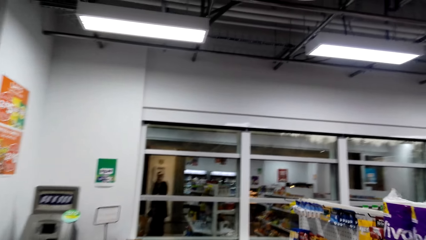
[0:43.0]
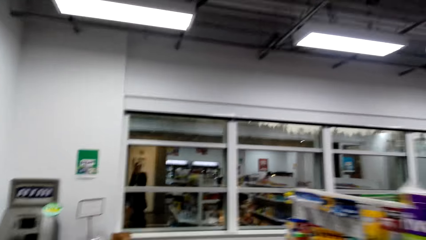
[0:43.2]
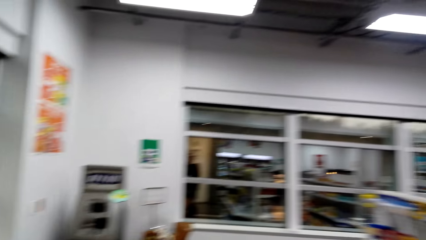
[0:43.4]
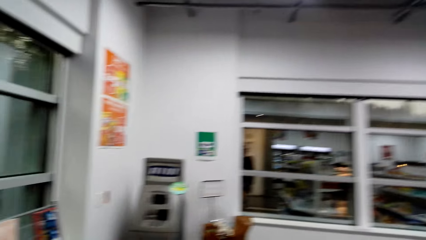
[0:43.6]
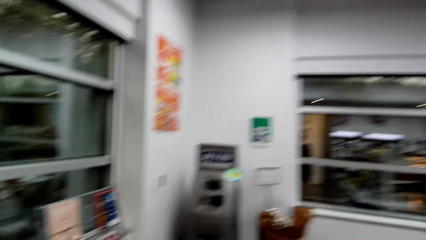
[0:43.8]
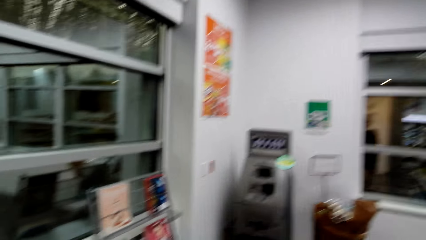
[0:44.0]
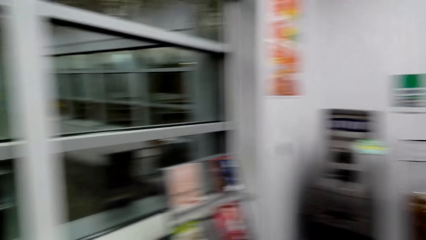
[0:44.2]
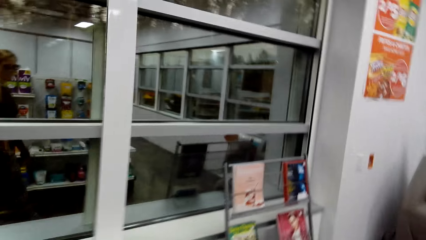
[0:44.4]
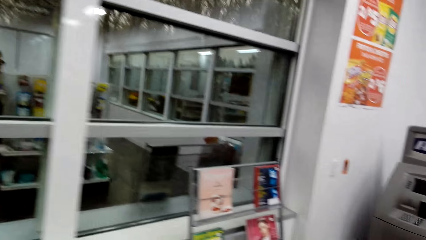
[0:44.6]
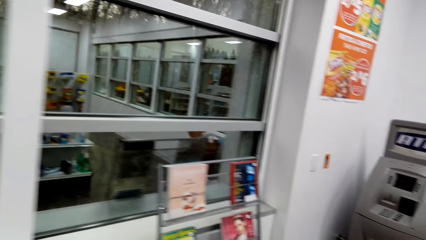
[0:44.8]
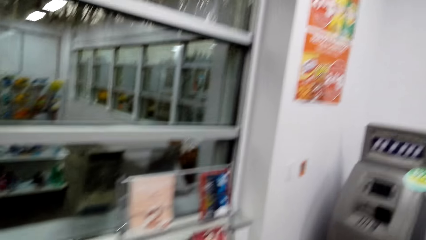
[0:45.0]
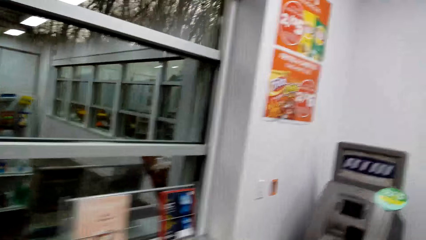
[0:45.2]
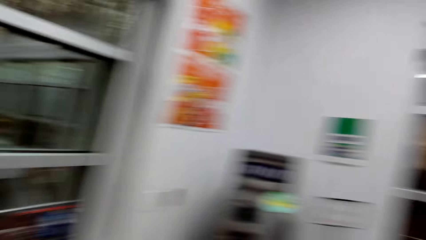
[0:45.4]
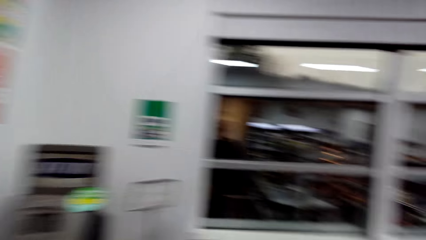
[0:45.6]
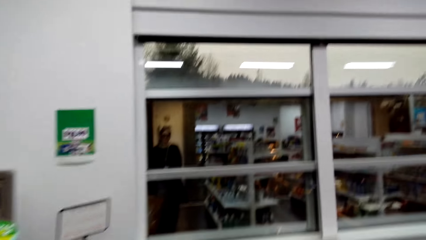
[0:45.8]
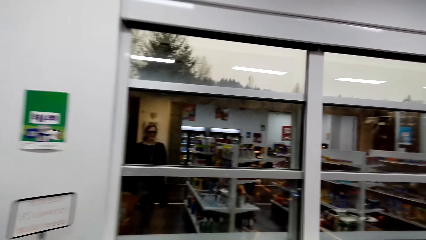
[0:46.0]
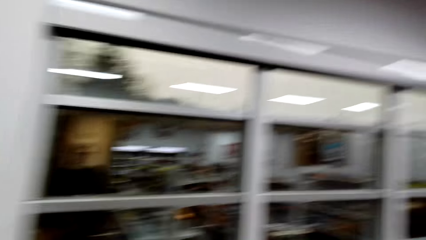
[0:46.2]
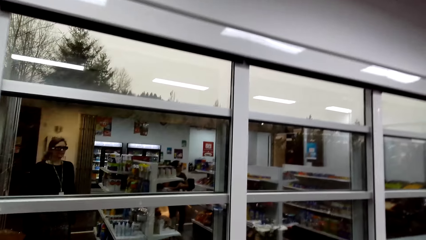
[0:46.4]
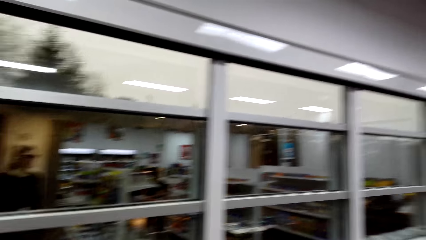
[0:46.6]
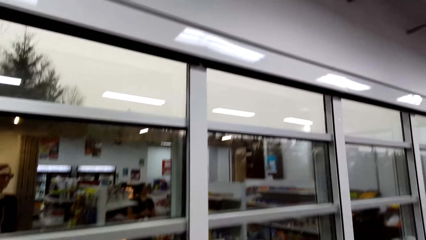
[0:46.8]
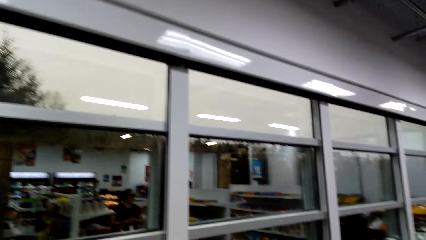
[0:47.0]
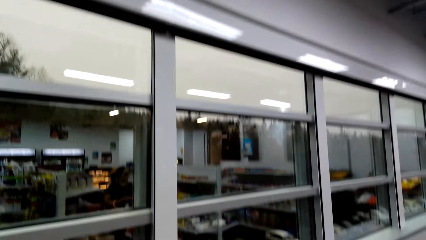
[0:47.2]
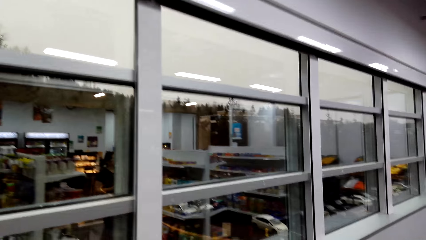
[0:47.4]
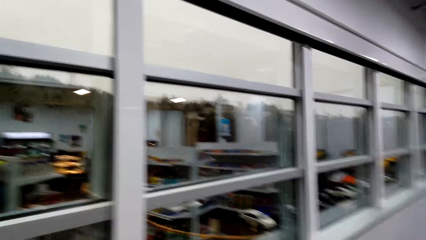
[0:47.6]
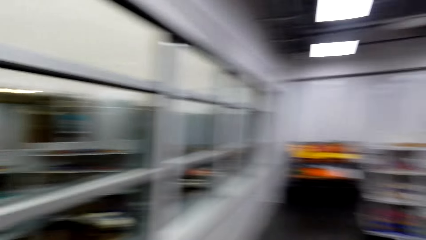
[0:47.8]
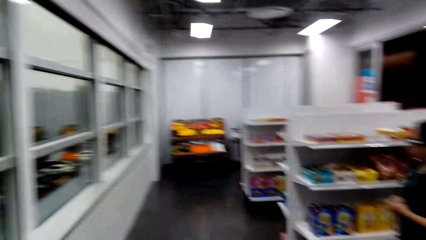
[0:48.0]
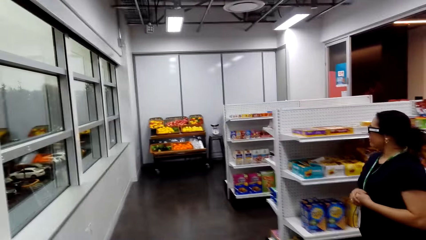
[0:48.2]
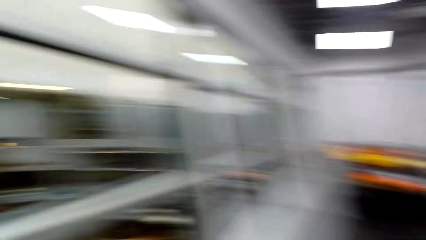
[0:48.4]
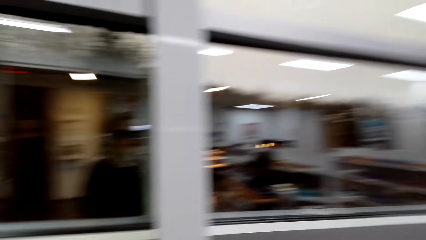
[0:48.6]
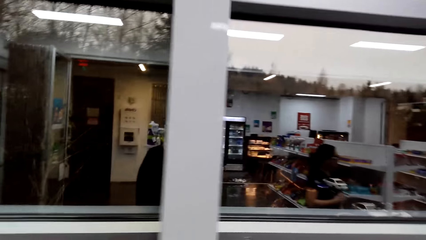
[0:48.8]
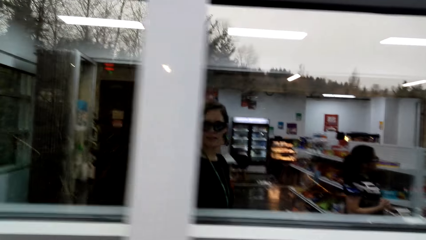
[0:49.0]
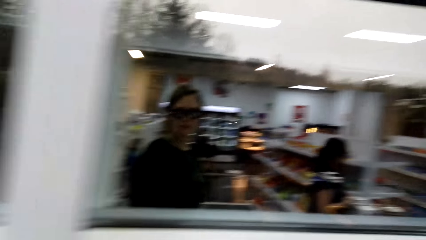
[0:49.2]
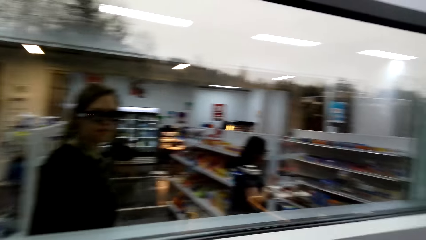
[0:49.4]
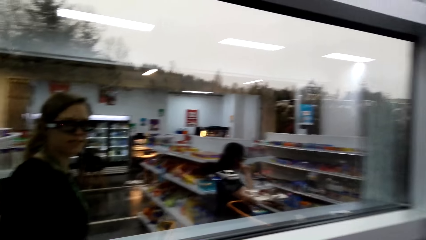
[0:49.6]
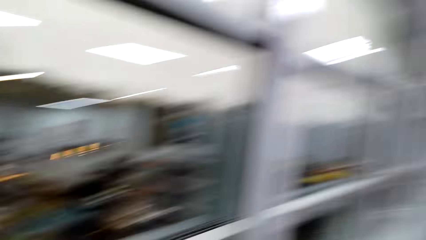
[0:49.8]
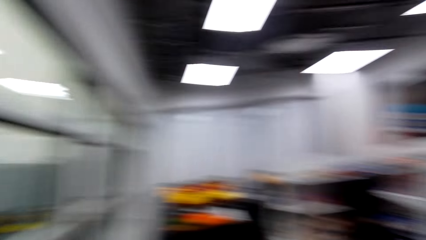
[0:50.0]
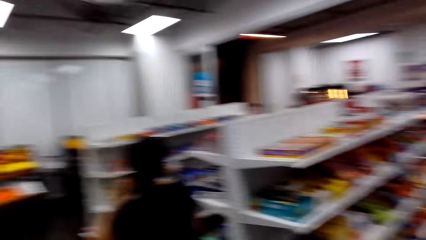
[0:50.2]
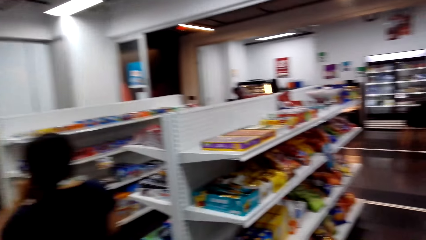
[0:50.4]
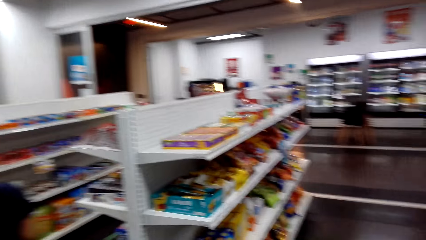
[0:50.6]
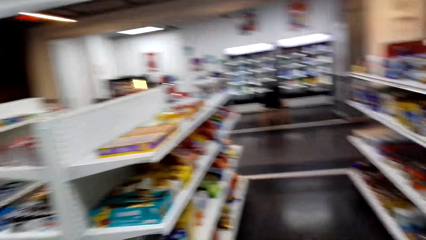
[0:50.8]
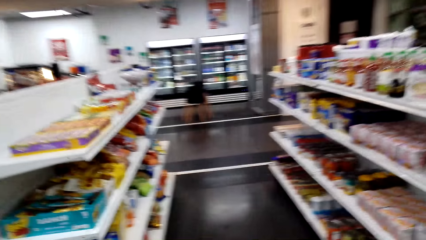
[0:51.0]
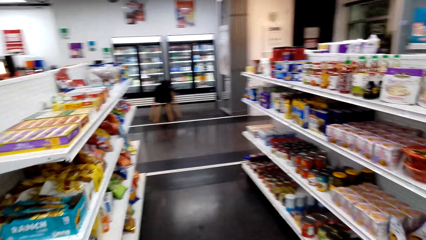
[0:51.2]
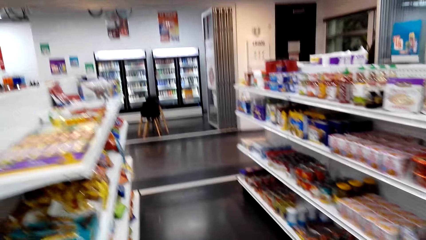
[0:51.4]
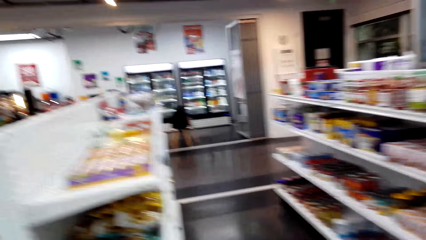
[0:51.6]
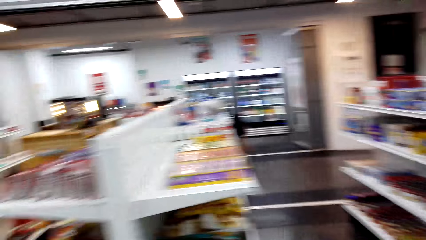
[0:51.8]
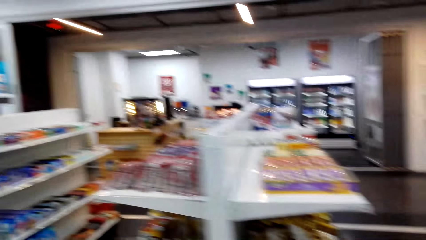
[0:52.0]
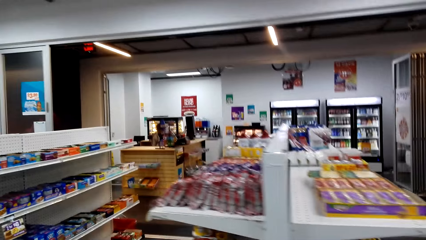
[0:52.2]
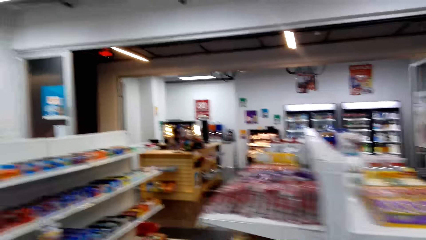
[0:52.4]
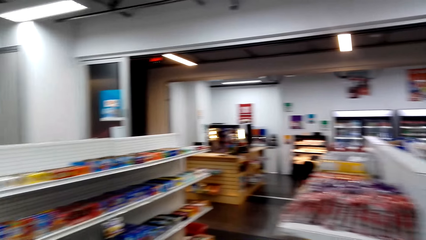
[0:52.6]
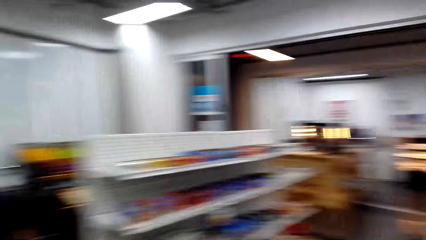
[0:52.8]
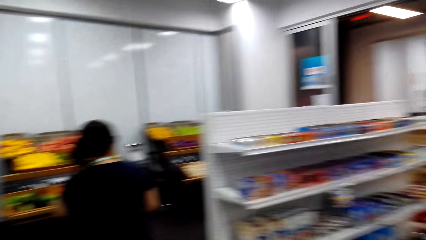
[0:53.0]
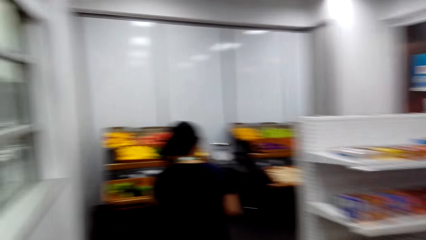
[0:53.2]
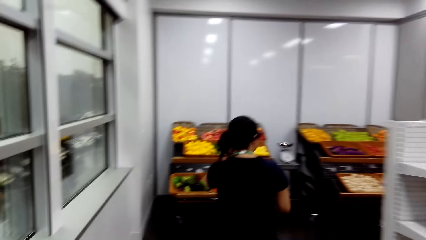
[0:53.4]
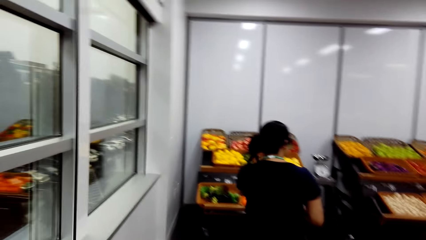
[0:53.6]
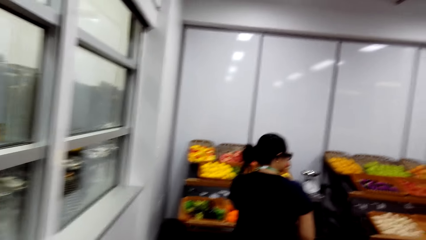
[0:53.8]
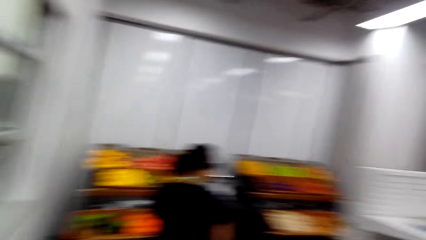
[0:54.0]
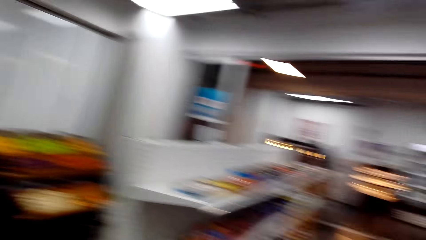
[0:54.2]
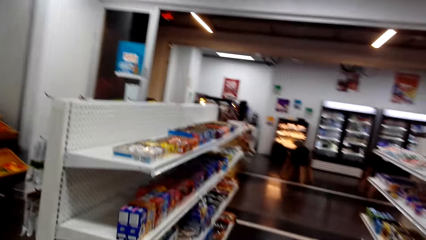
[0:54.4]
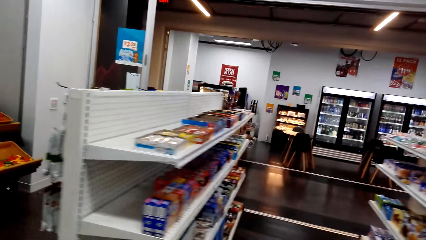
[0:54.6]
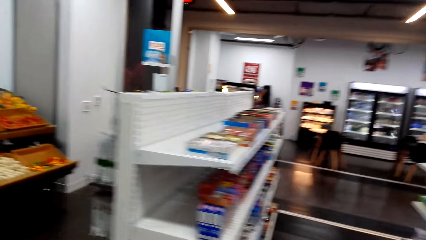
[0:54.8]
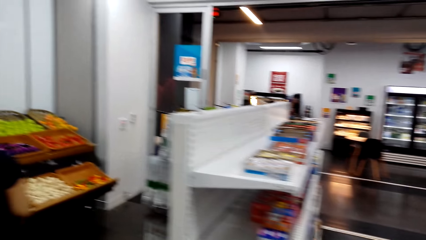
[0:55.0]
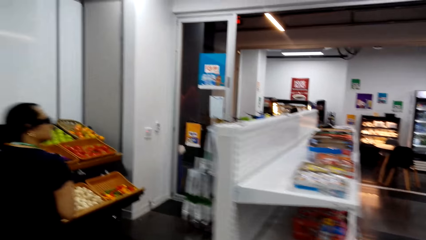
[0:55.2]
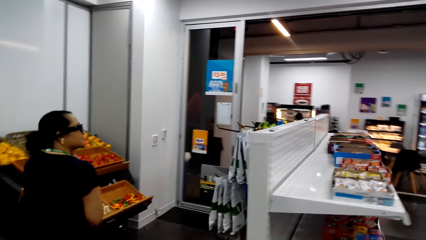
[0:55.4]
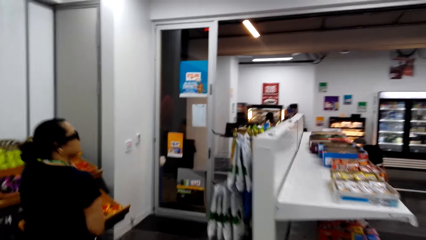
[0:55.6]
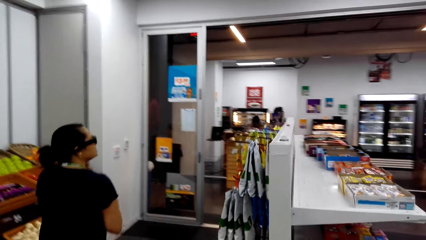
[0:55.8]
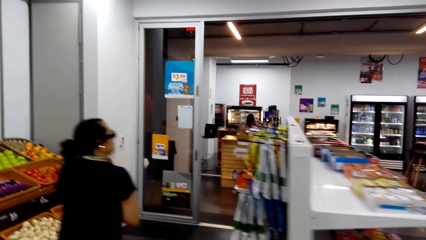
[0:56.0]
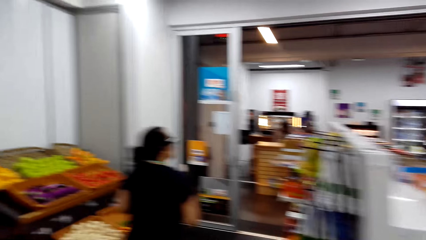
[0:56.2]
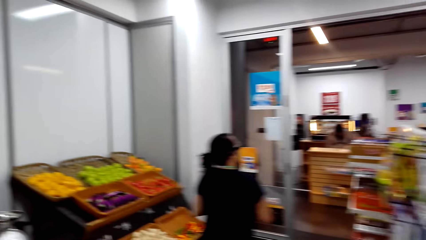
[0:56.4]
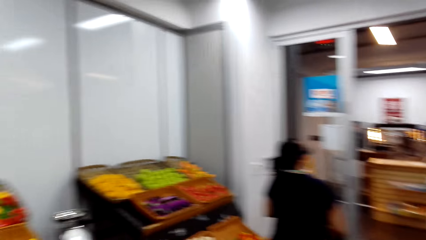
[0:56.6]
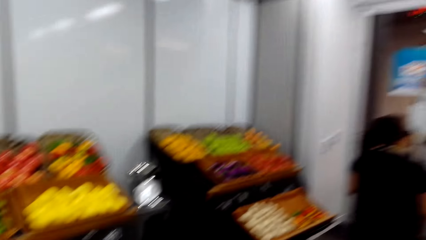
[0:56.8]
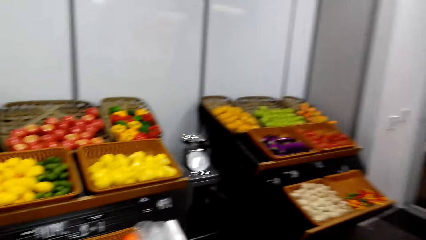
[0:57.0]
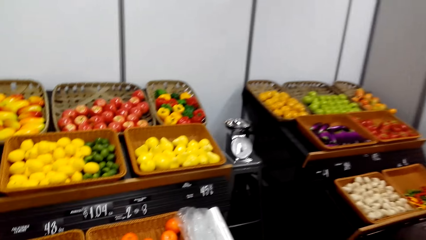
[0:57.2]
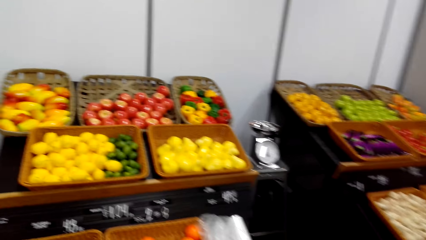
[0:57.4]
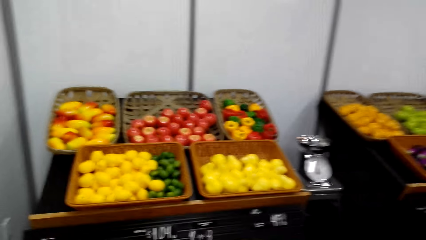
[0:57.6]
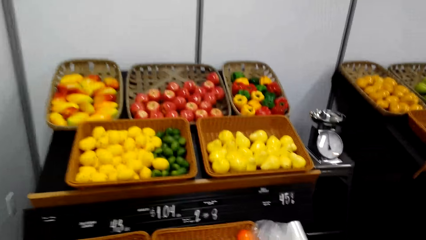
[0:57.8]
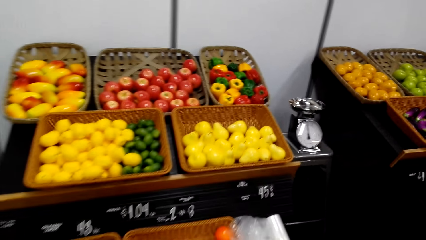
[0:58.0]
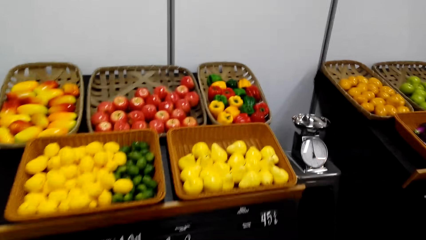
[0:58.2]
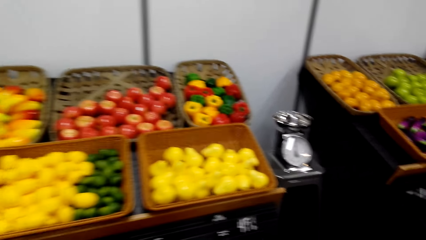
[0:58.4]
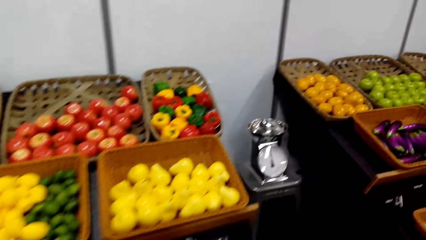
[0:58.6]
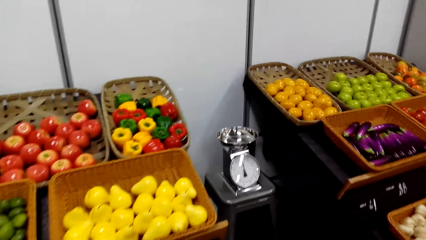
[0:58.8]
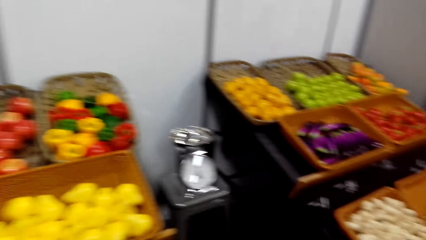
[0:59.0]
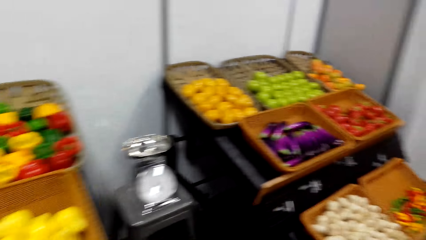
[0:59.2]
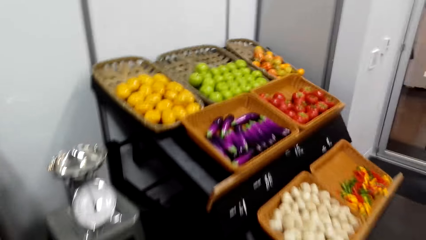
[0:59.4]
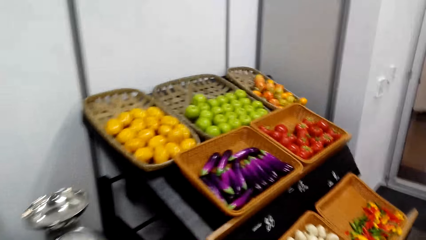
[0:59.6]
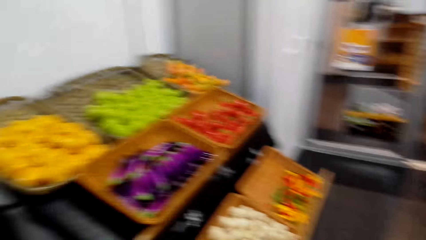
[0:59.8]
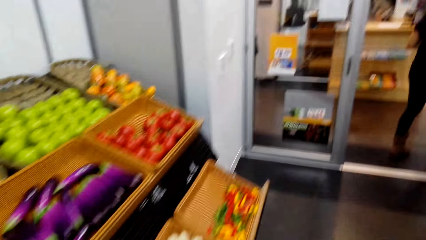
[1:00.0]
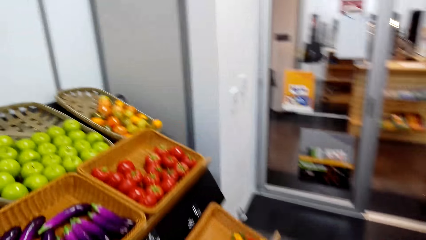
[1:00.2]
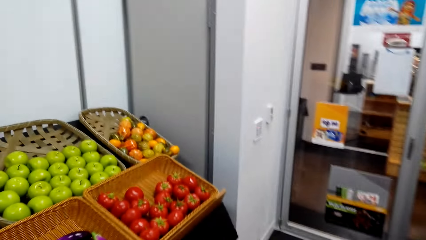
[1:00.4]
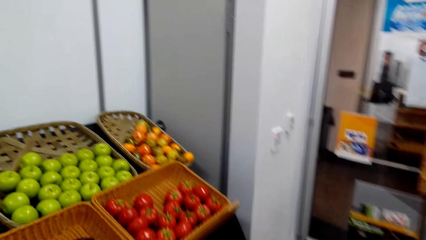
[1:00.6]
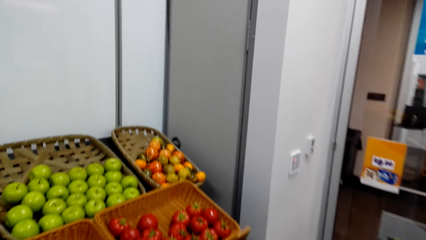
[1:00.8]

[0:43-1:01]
The camera wearer walks, talks and looks around. They walk and look around. They walk and look around again. They walk and talk to a woman. They walk. The woman talks to the camera wearer. The camera wearer looks around. They walk and look at the fruits.
